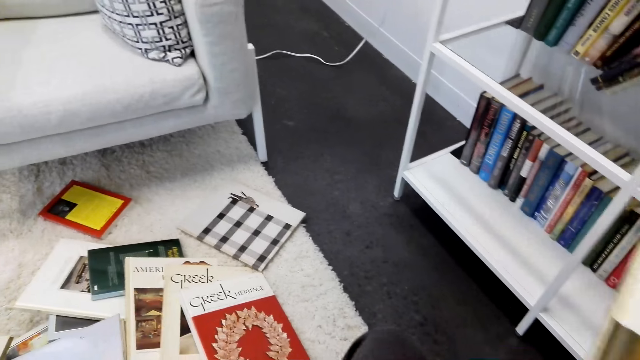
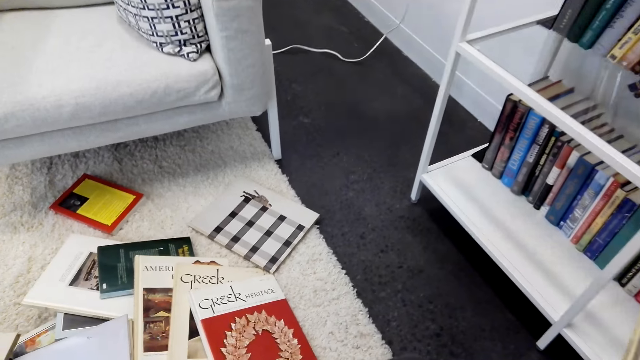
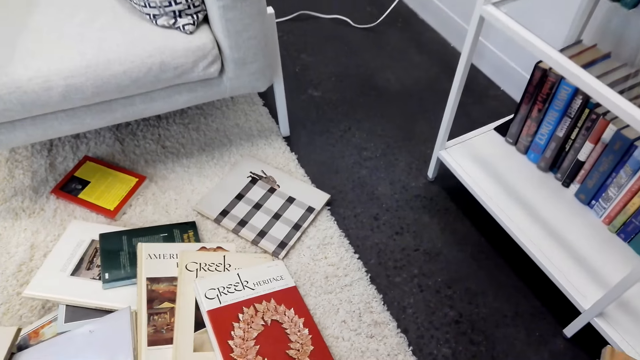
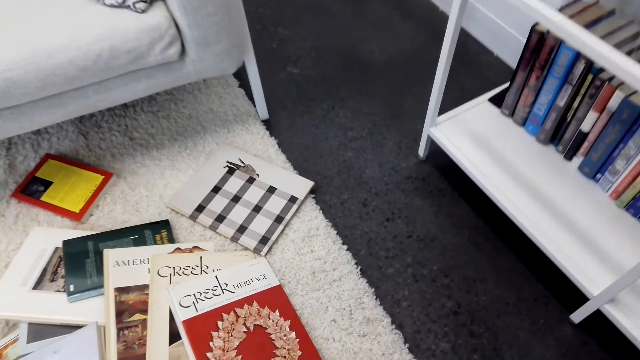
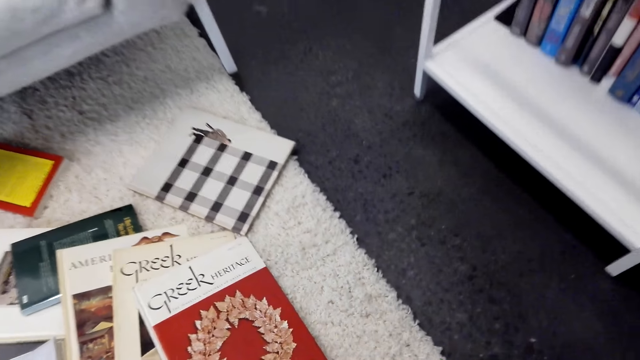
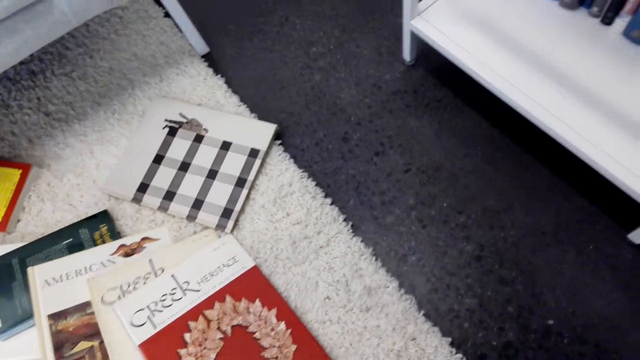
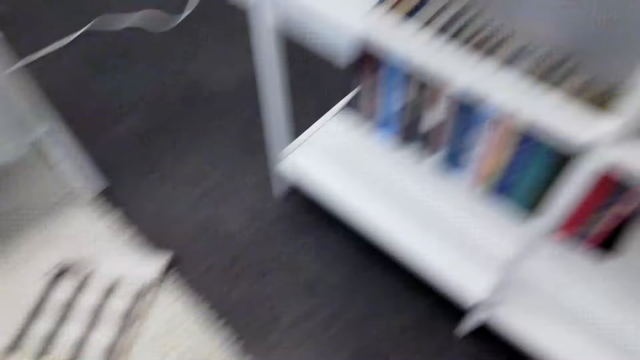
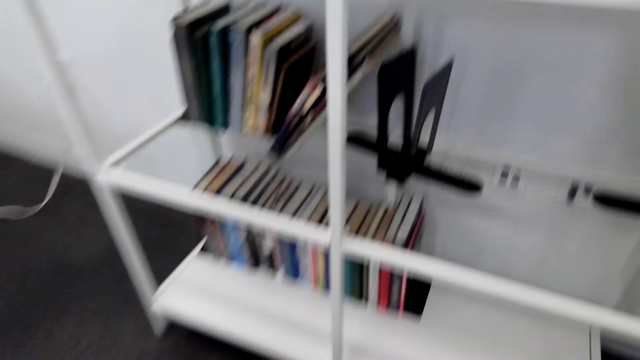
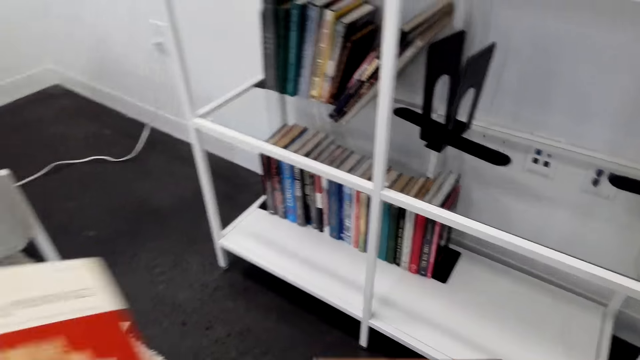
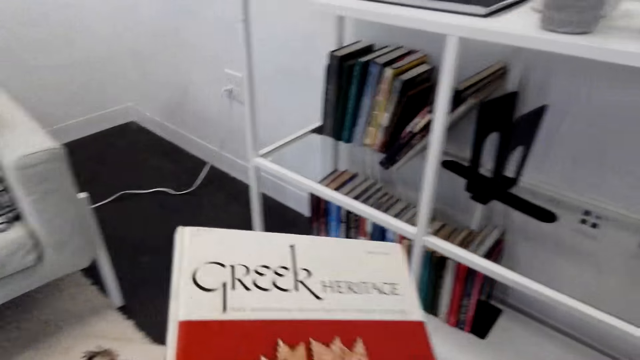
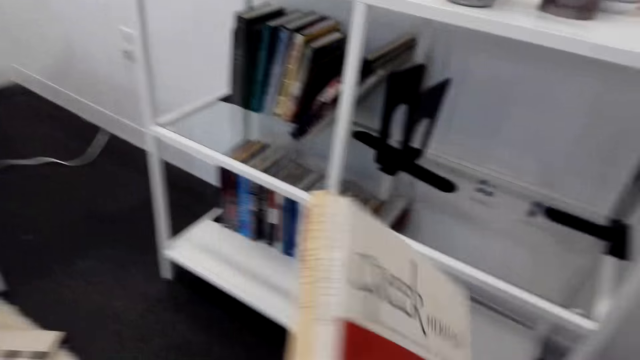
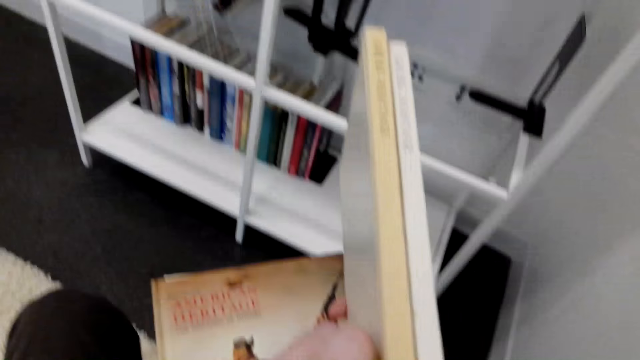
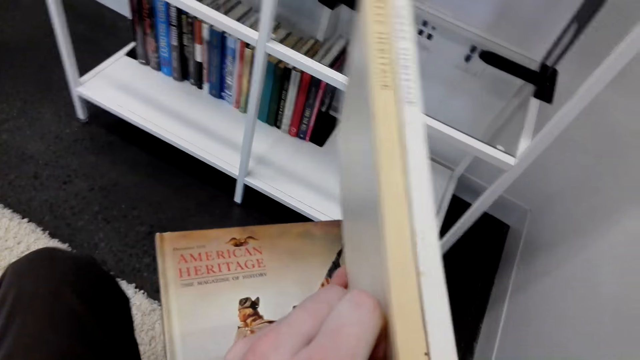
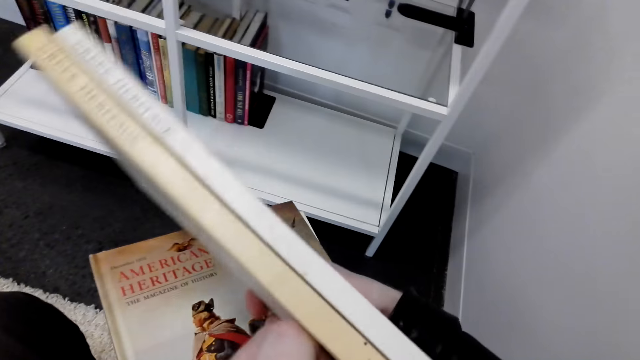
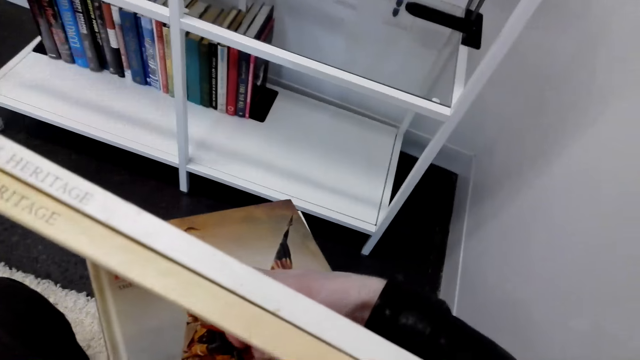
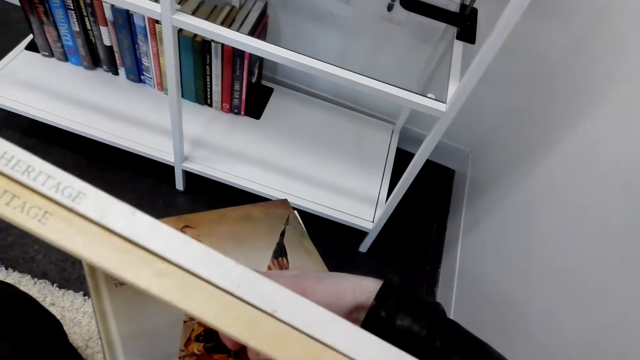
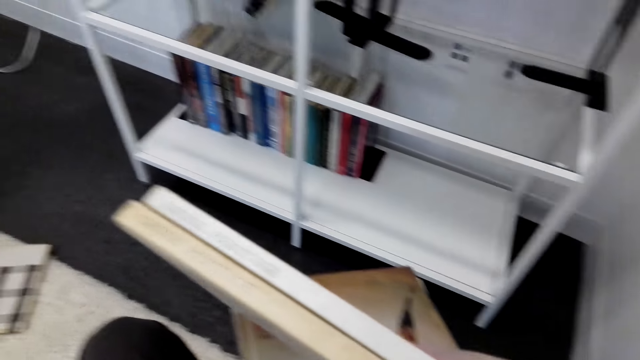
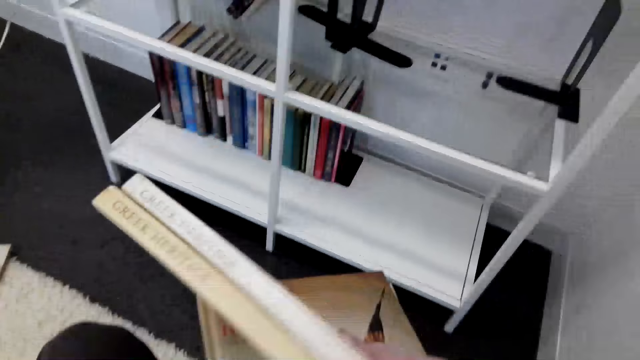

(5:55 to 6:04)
The camera wearer looks at the floor. They take the books. They look at the cover of the book. They turn the books.

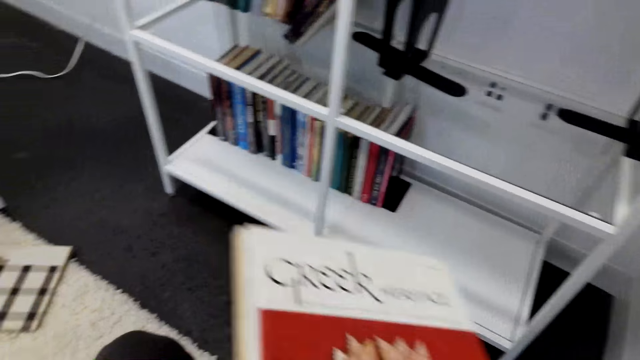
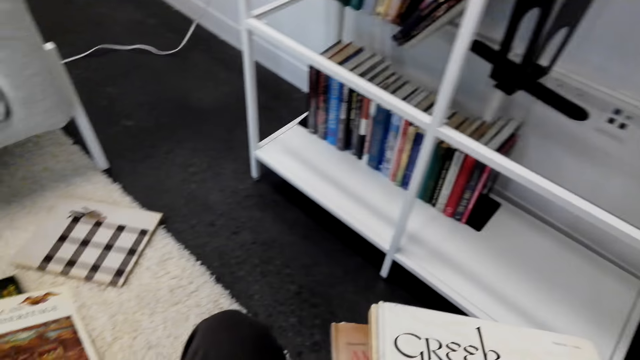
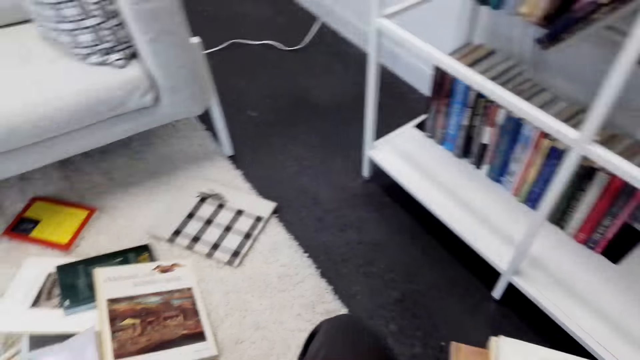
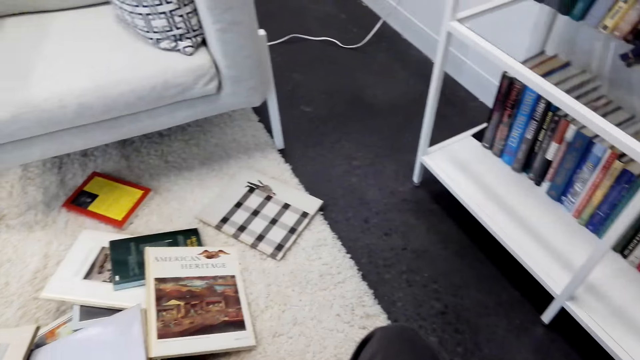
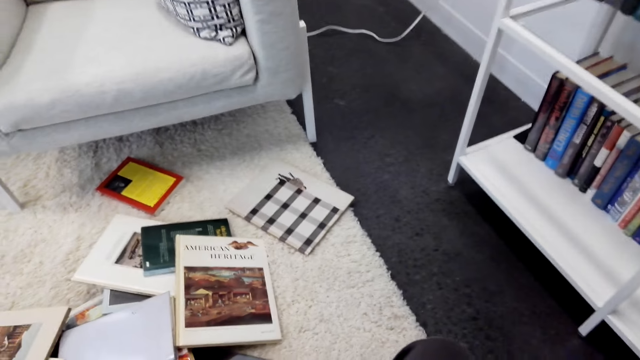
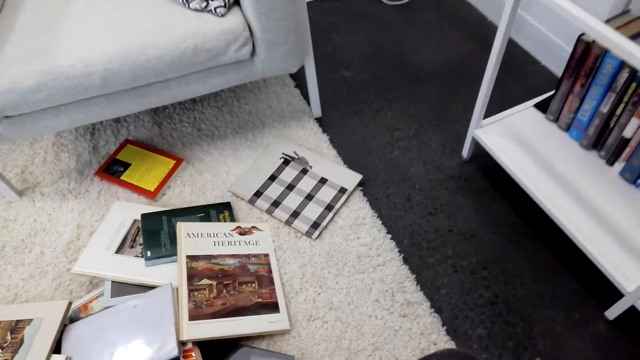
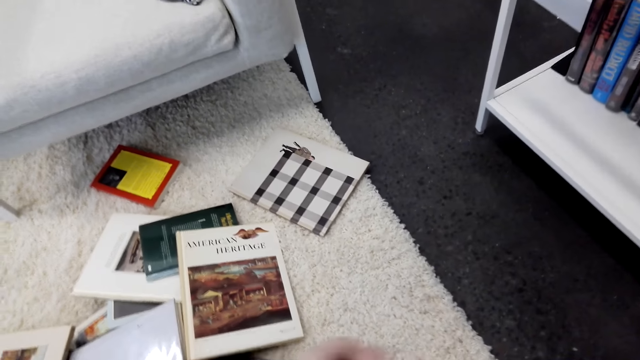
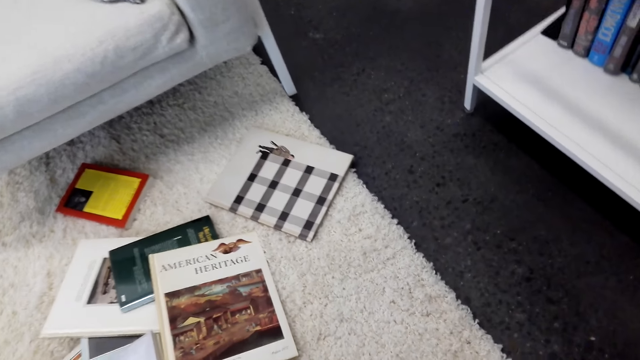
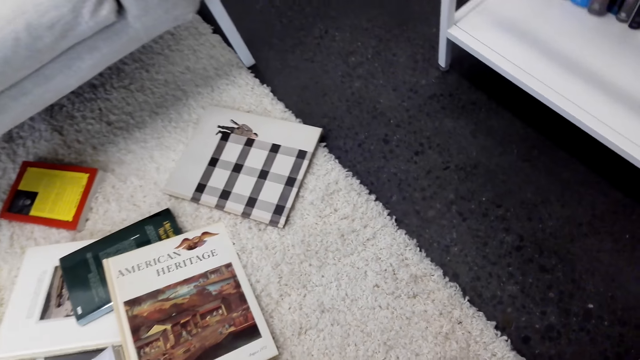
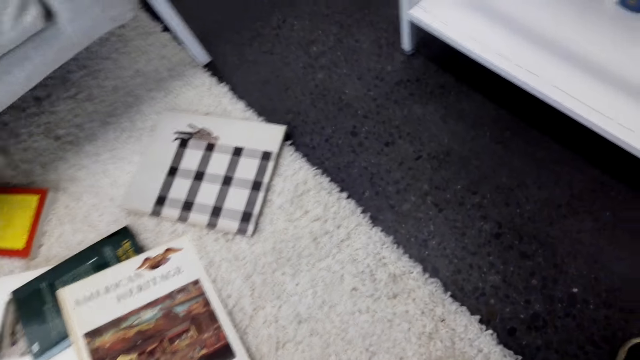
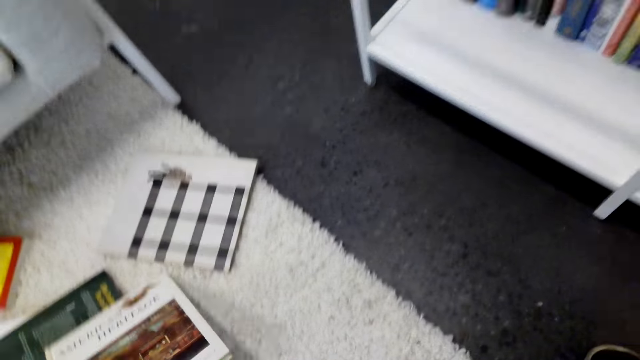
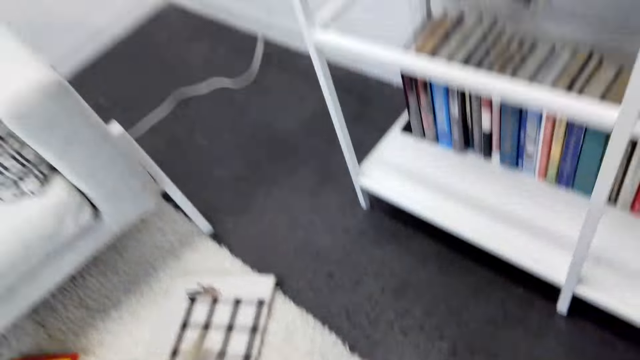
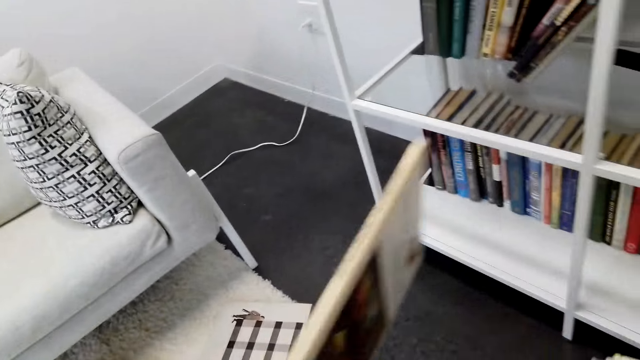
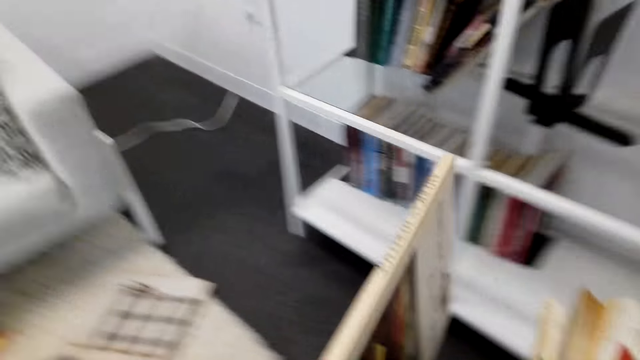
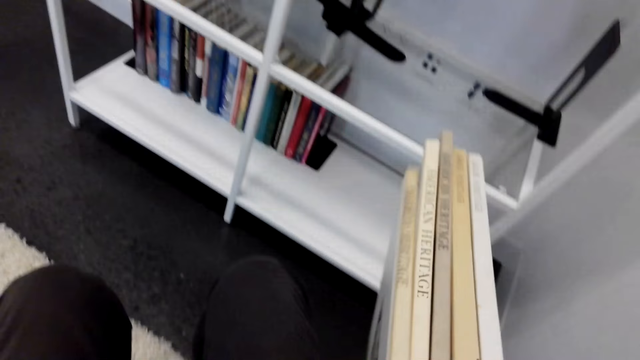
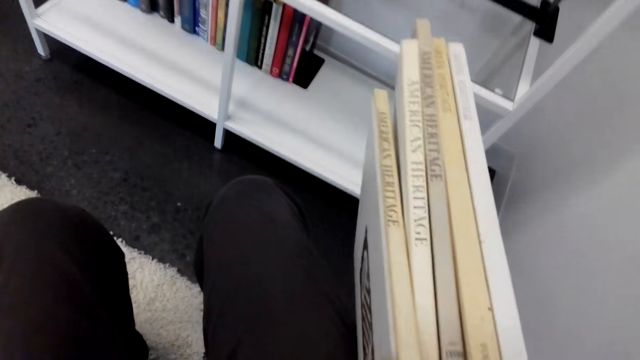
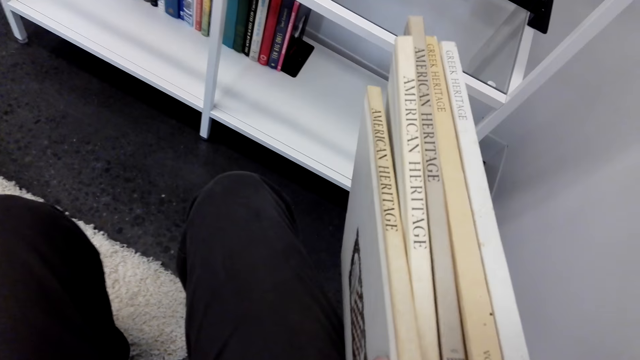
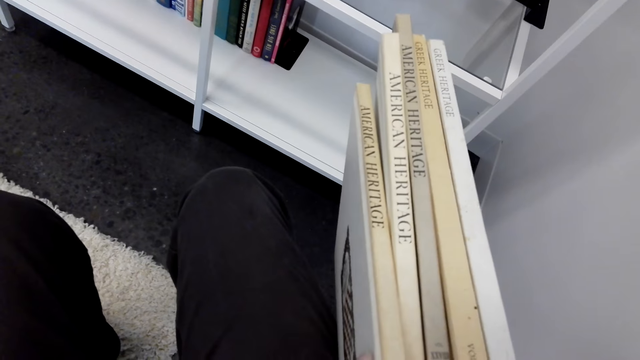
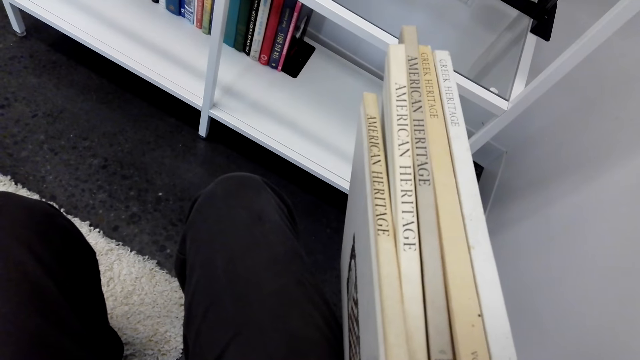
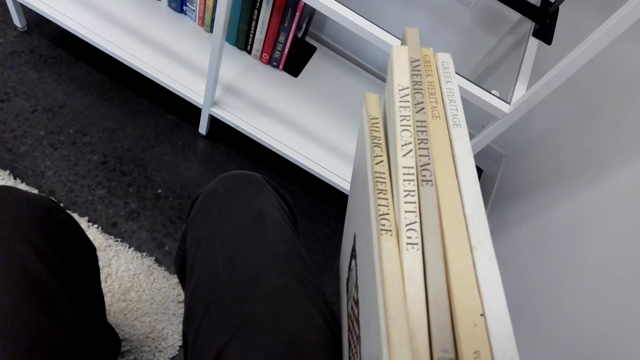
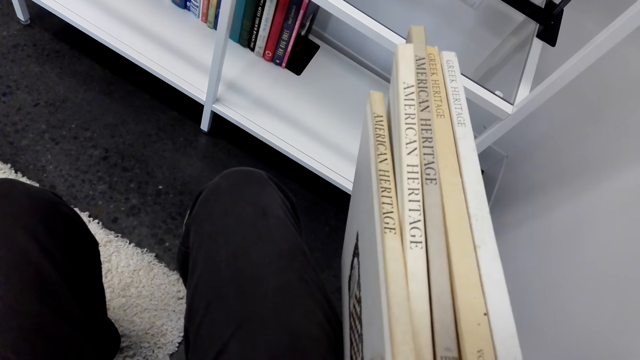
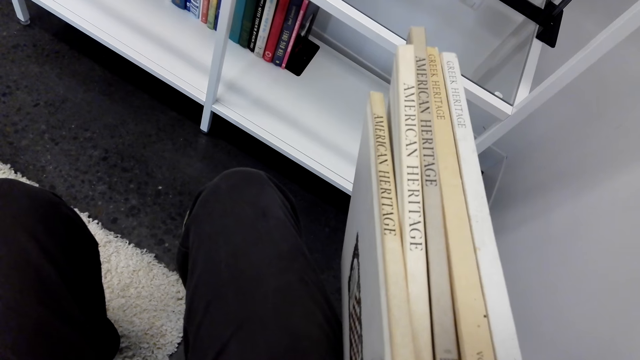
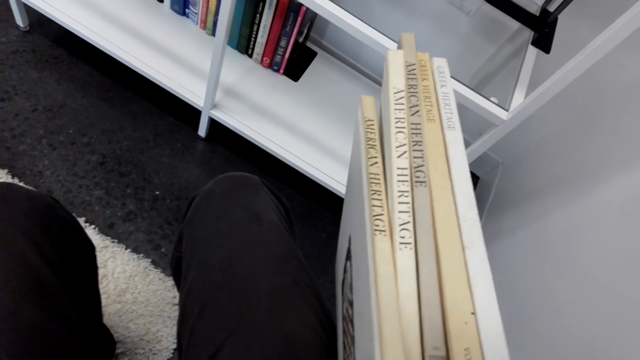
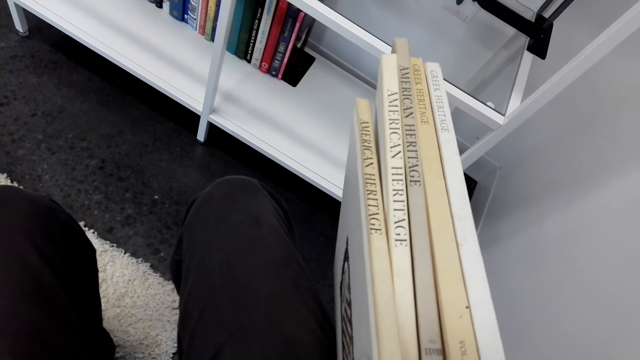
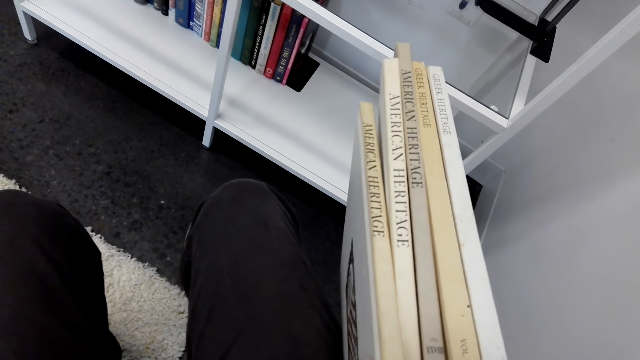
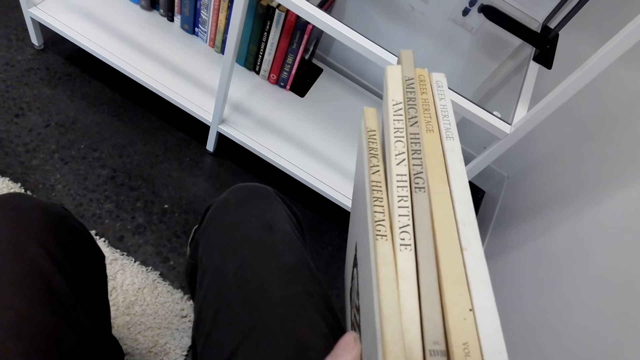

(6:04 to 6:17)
The camera wearer looks at the books. They look around. They pick up a book. They put the book on the others. They look at the books.
